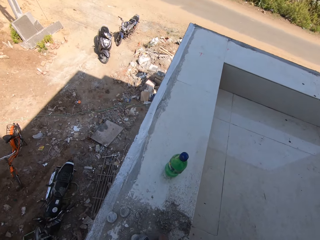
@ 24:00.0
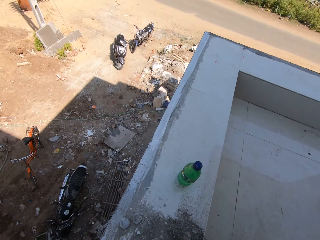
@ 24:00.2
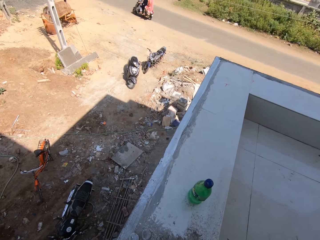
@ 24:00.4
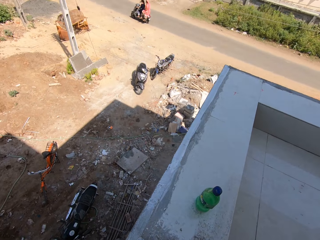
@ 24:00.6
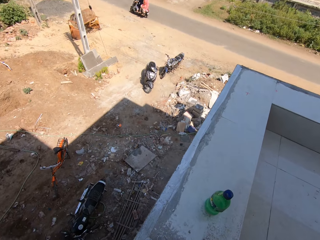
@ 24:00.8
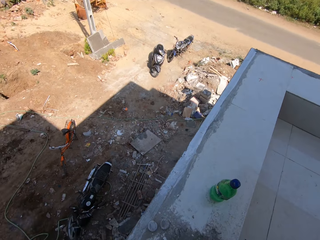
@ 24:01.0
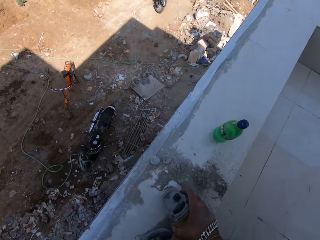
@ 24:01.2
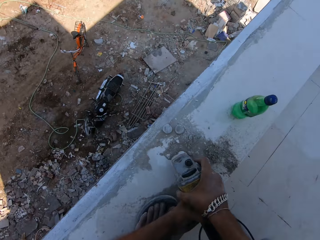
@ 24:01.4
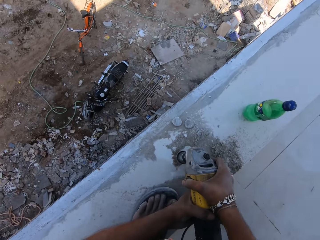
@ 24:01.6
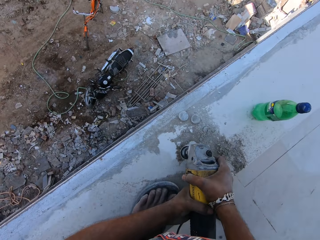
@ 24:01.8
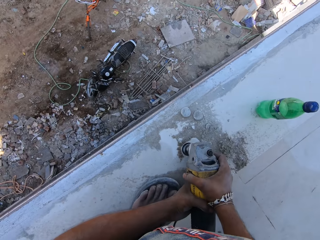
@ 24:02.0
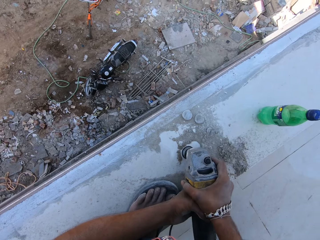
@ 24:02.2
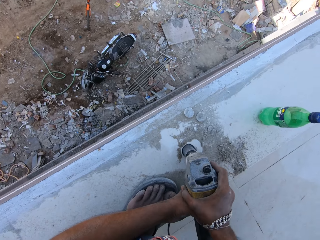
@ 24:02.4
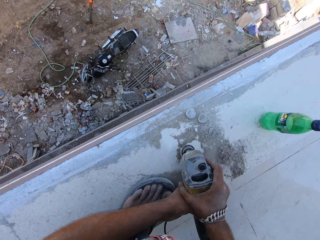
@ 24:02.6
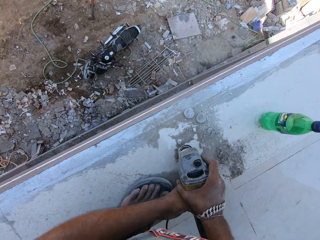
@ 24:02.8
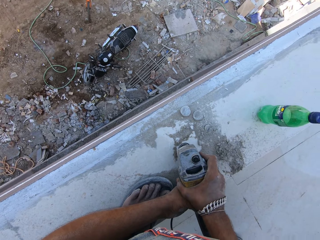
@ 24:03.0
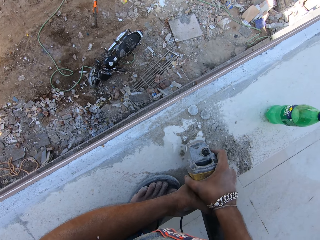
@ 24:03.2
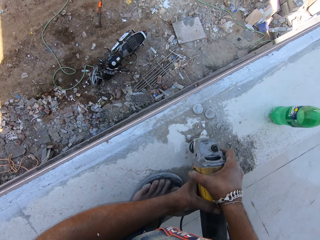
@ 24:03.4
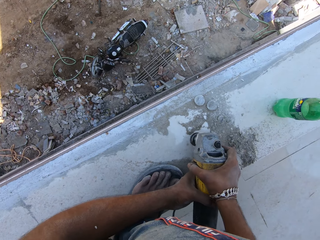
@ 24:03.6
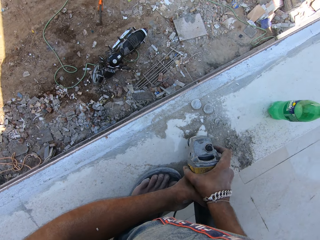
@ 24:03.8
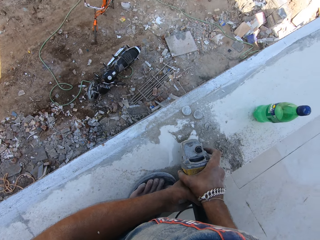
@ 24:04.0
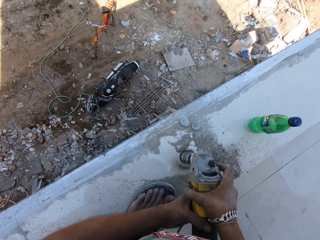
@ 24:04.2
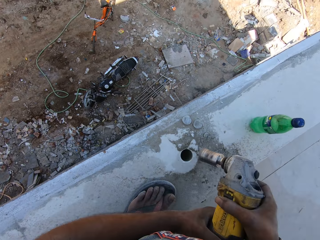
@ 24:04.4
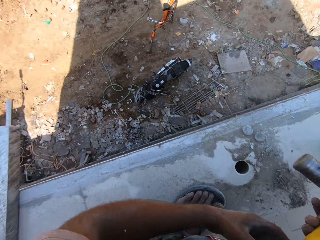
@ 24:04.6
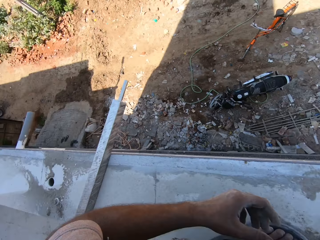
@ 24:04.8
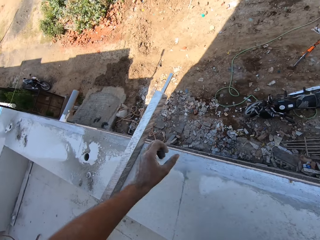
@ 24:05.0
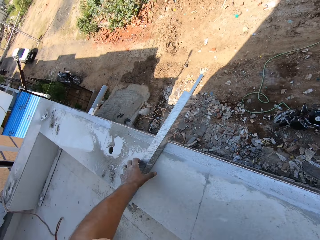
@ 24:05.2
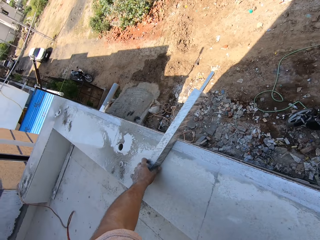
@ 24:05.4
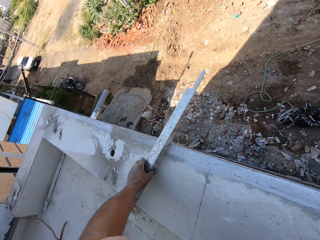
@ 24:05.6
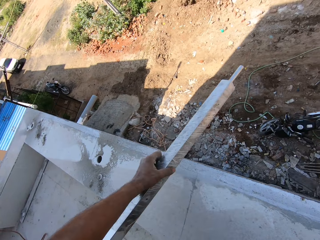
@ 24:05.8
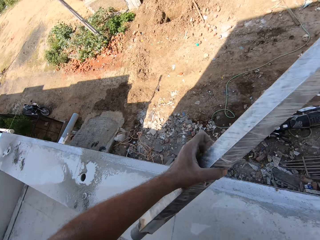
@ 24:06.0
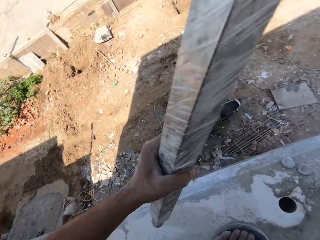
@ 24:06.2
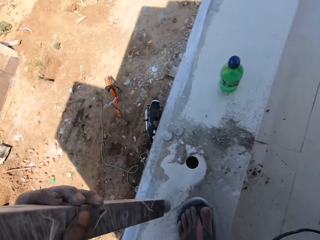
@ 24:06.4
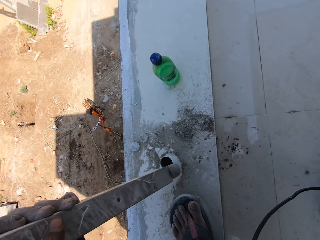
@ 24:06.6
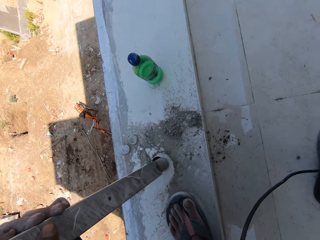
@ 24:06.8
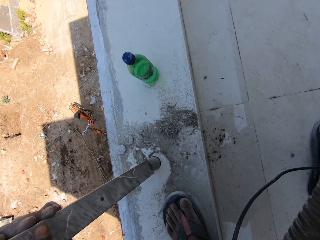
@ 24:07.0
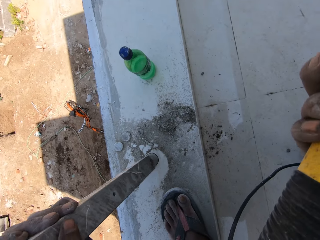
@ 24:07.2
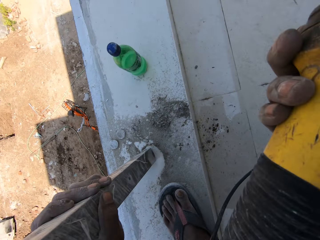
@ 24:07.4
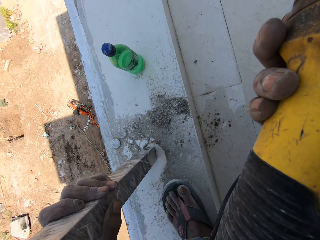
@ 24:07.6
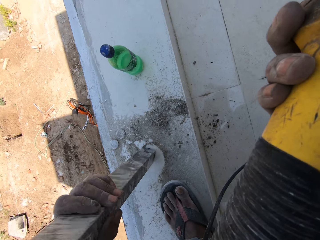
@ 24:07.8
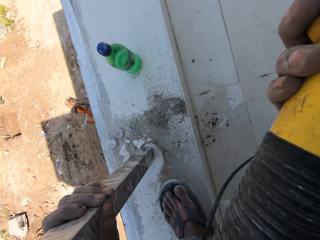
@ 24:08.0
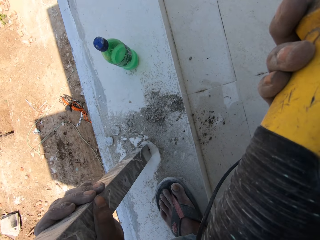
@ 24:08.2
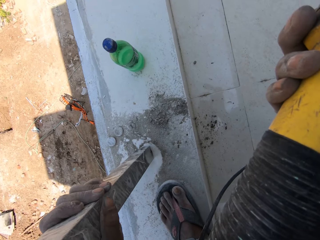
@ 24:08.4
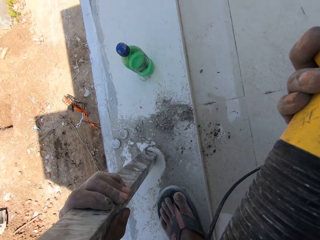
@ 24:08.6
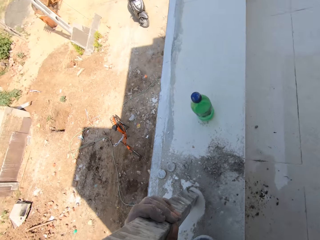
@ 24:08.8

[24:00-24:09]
The camera wearer removes the power drill from the hole. He picks a baluster from the tiled pavement with his left hand. He puts the baluster into a hole in the tiled pavement with his left hand.

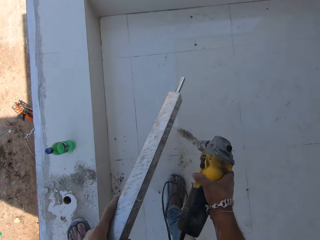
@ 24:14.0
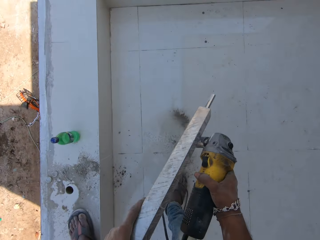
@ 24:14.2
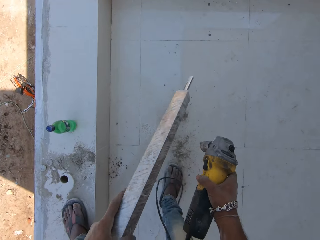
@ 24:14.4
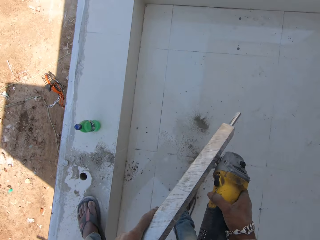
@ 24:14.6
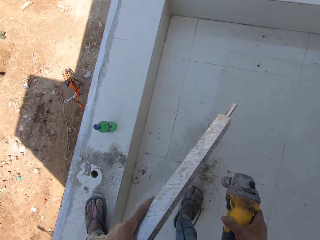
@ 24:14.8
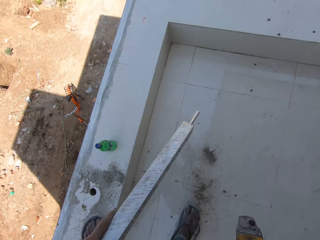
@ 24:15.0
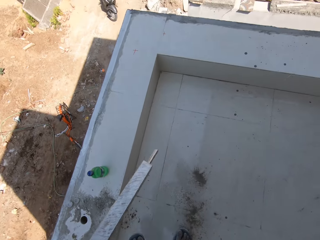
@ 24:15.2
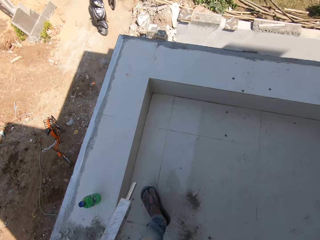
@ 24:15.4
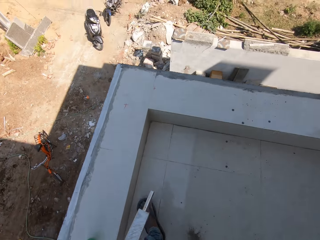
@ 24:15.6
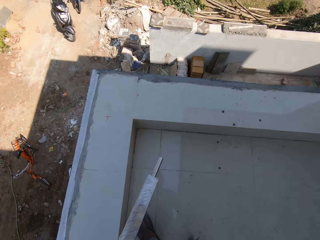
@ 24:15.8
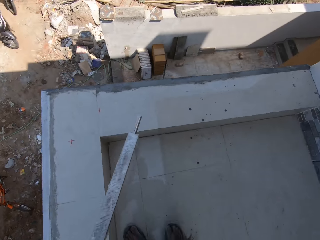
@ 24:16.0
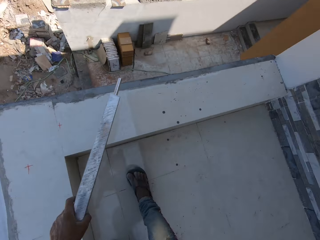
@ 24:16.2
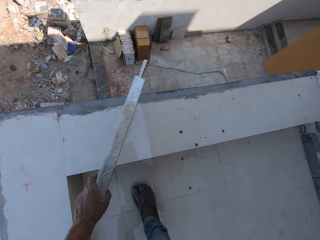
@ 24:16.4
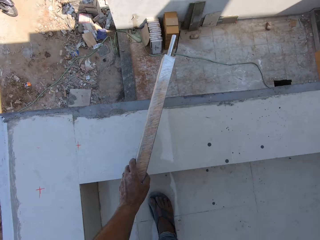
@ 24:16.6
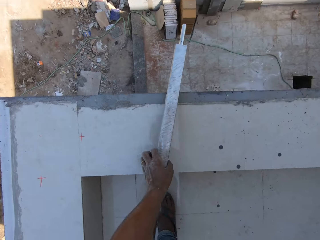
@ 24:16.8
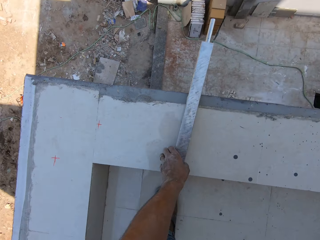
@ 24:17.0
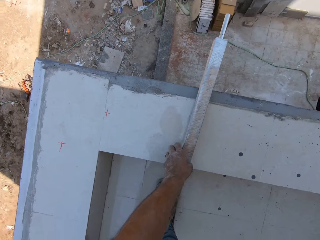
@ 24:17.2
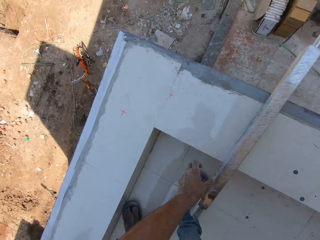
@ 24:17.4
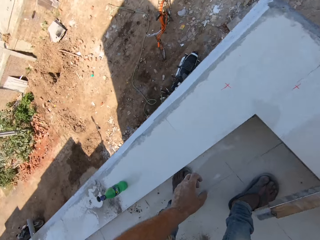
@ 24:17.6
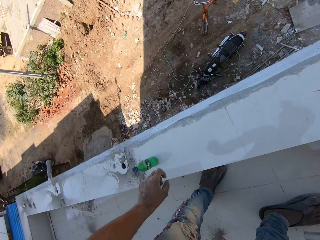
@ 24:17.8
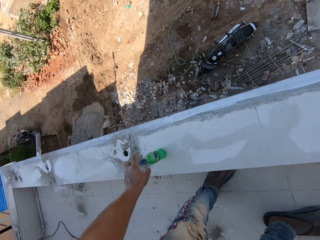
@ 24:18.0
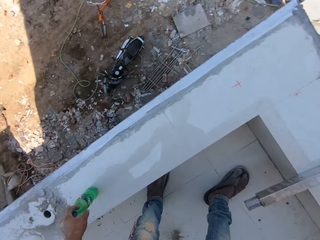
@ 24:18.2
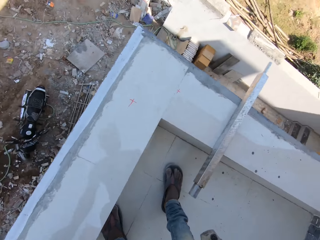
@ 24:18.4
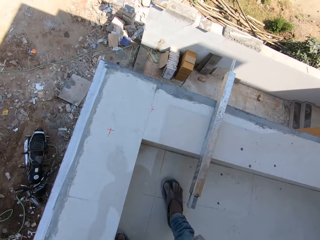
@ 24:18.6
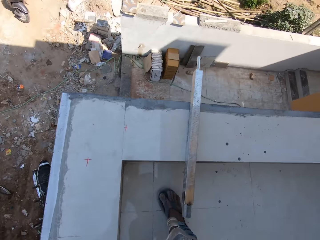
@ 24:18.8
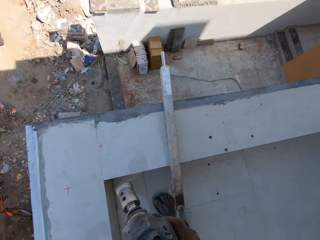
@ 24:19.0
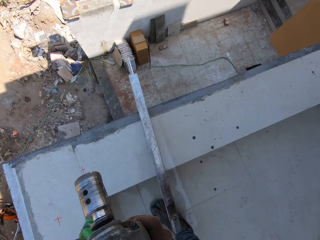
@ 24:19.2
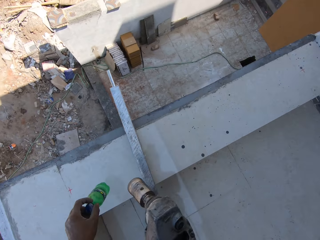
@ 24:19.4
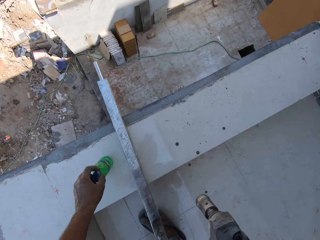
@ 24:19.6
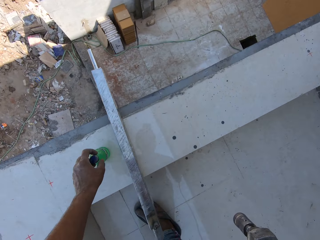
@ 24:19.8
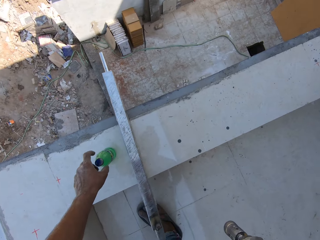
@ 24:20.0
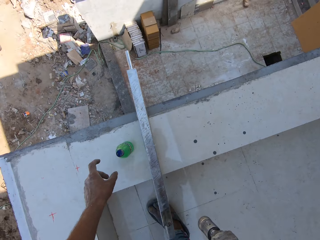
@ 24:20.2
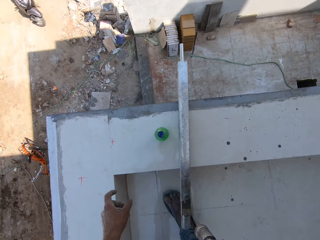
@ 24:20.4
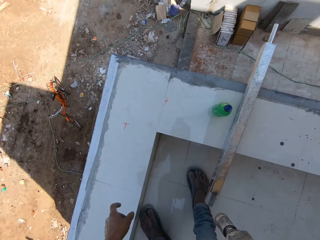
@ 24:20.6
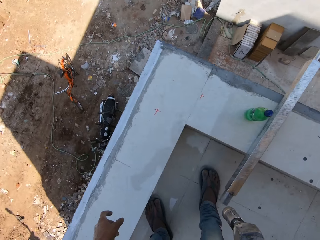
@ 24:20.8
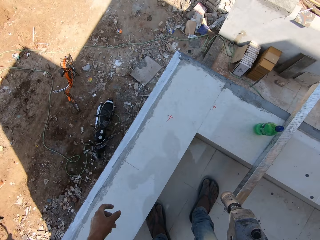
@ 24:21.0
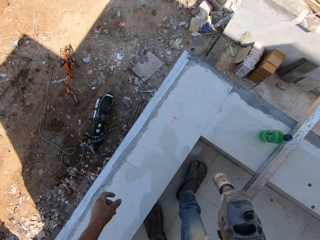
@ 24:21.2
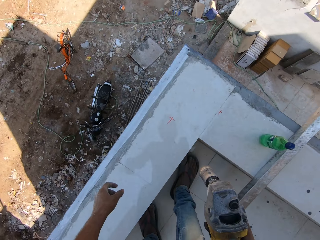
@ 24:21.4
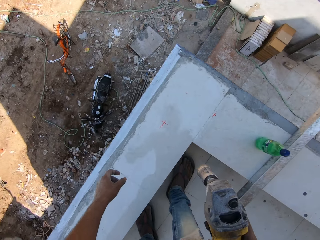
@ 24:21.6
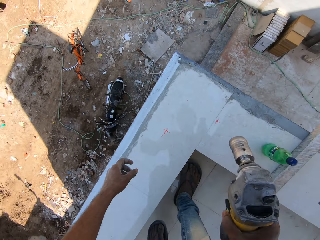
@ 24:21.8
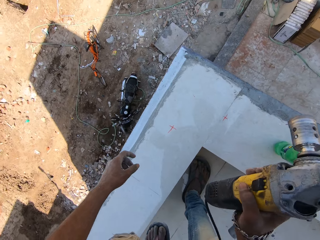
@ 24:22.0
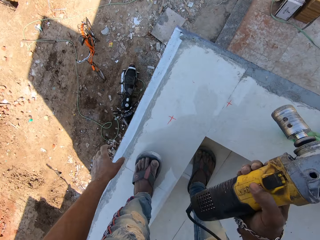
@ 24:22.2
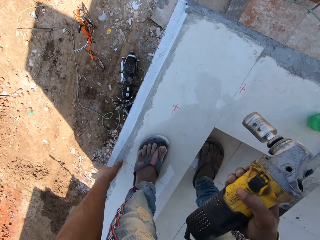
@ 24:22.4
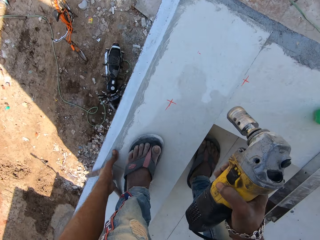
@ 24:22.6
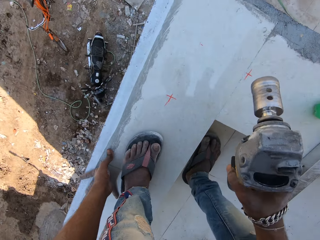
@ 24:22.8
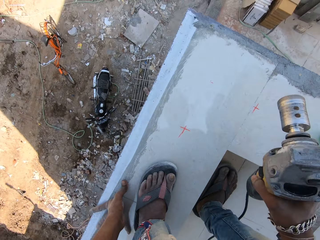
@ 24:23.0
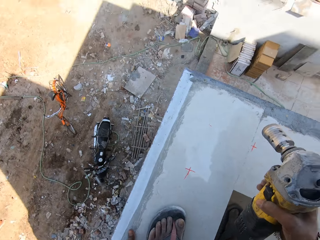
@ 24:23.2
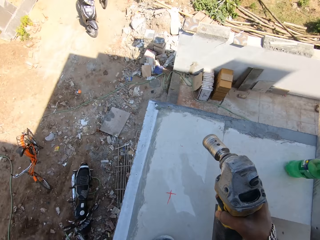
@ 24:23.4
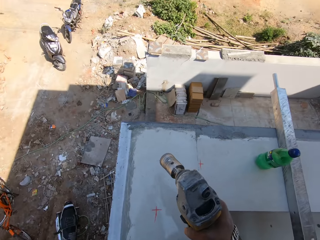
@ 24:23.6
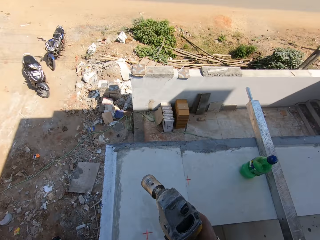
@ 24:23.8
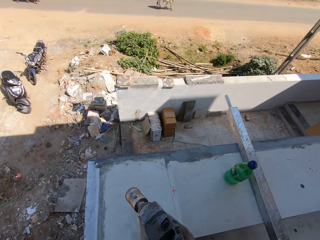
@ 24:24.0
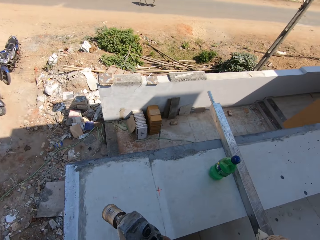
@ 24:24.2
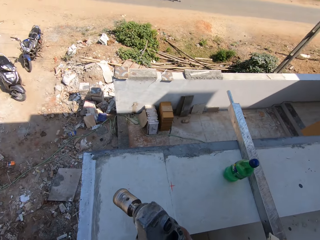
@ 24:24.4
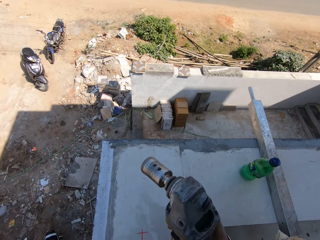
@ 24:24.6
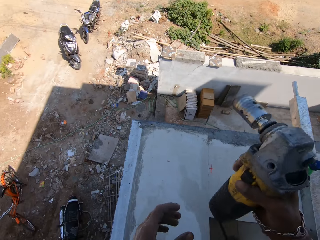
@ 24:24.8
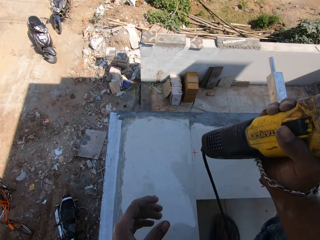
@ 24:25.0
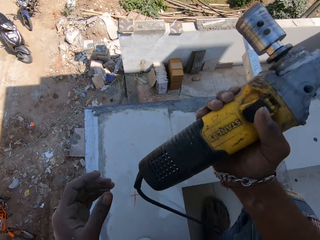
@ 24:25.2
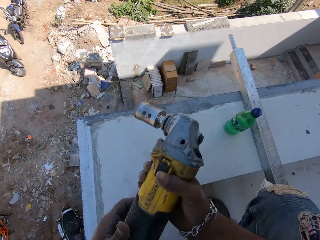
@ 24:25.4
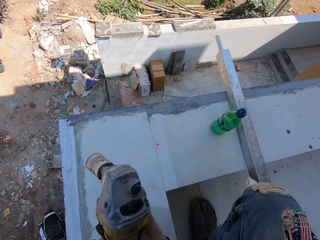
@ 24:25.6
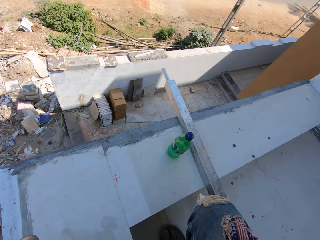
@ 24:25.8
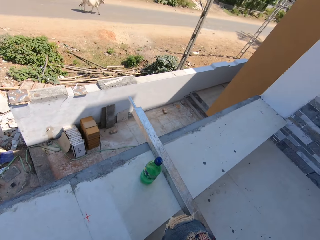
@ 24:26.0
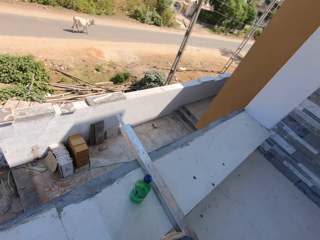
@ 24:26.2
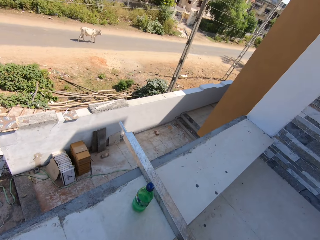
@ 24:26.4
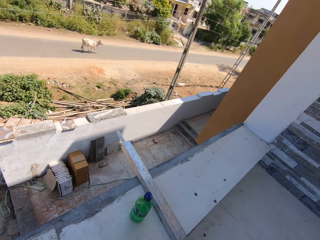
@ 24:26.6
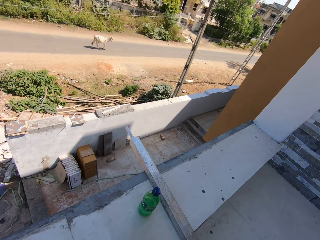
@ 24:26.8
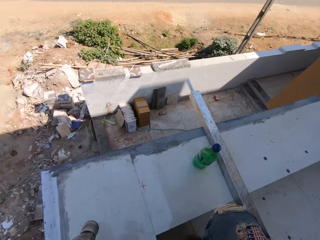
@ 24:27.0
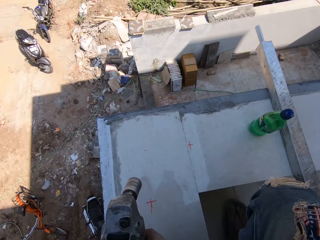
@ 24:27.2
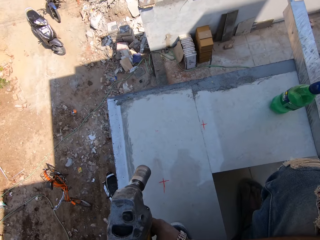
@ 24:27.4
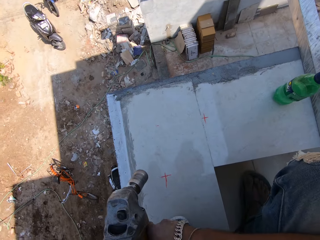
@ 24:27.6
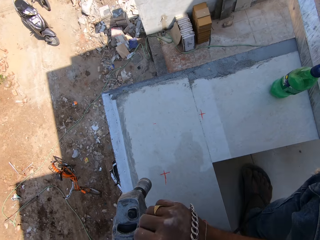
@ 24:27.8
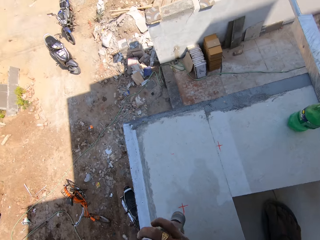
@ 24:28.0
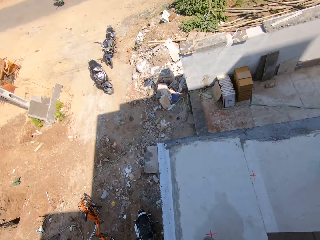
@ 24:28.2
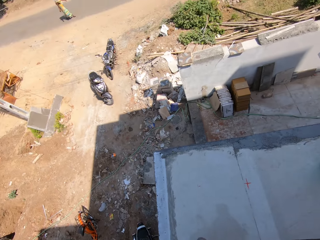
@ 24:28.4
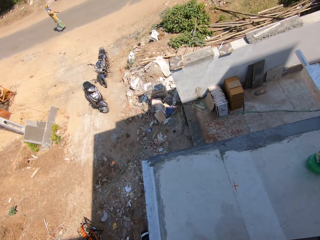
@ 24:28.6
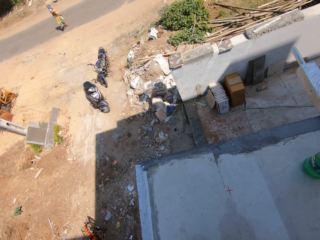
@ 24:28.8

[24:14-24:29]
The camera wearer unclogs the power drill with a pole or baluster. He drops the baluster on the tiled pavement with his left hand. He picks a bottle of lubricant from the tiled pavement with his left hand. He drops the bottle of lubricant on the tiled pavement with his left hand. He holds the tile driller with both hands. He adjusts the power drill. He turns on the tile driller with his right hand.
